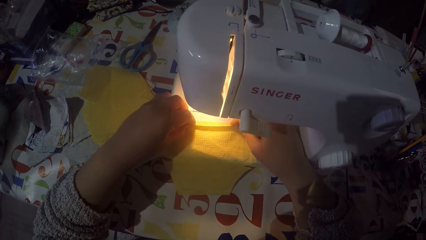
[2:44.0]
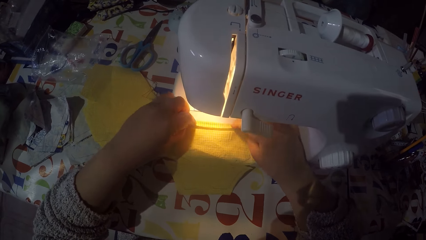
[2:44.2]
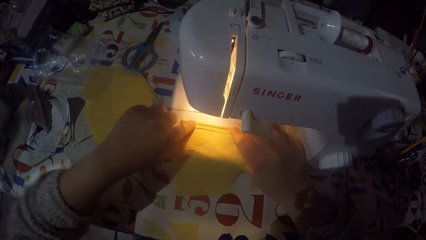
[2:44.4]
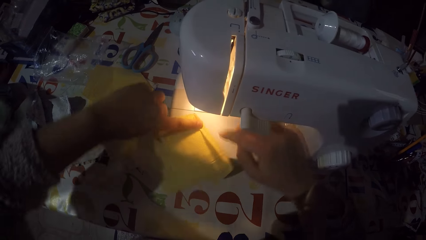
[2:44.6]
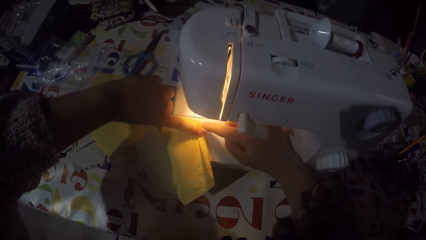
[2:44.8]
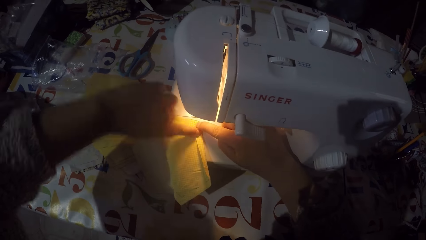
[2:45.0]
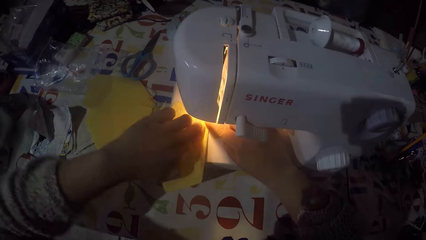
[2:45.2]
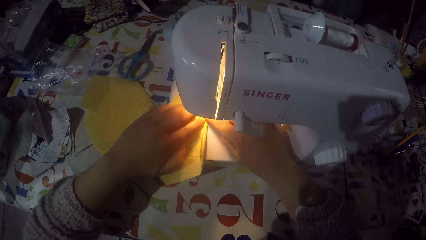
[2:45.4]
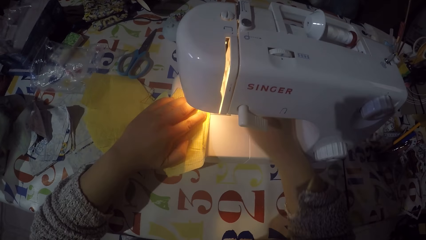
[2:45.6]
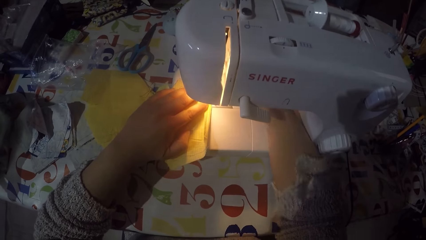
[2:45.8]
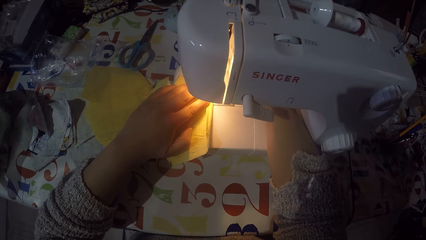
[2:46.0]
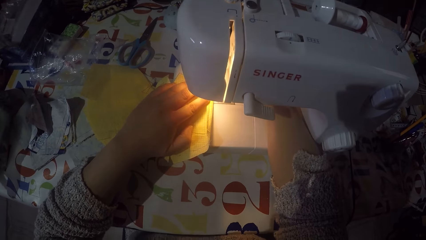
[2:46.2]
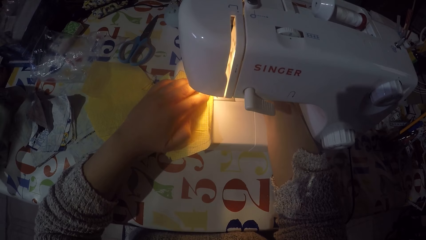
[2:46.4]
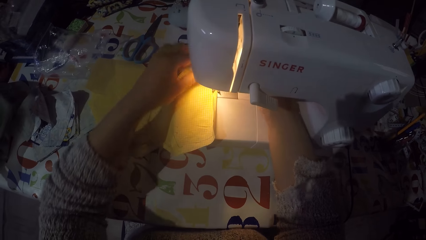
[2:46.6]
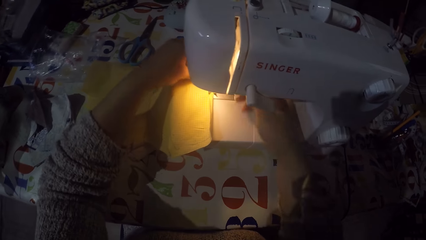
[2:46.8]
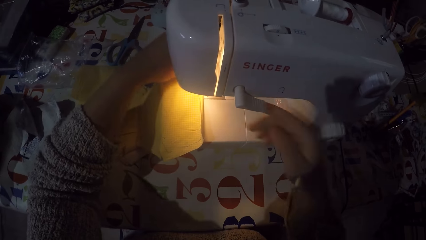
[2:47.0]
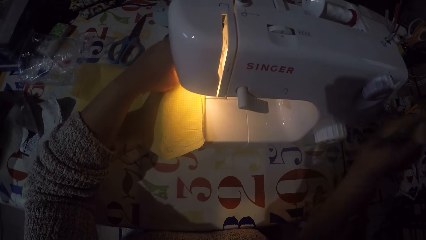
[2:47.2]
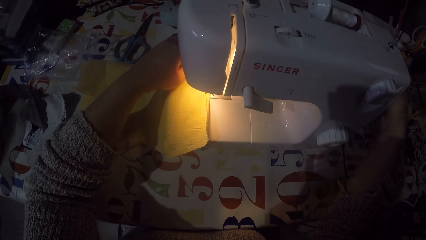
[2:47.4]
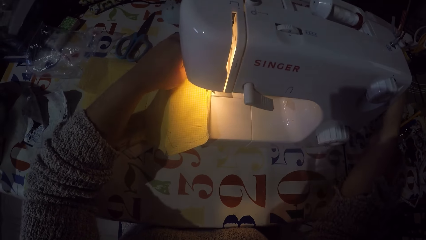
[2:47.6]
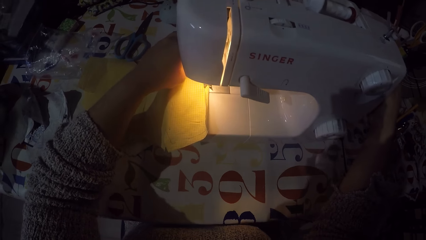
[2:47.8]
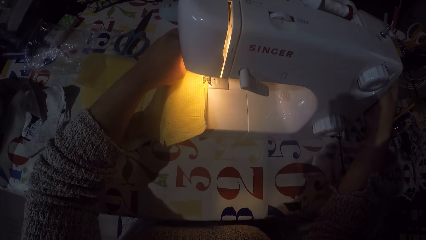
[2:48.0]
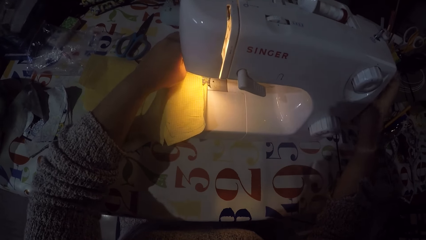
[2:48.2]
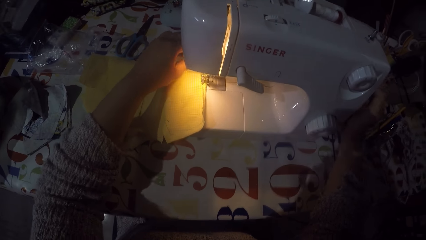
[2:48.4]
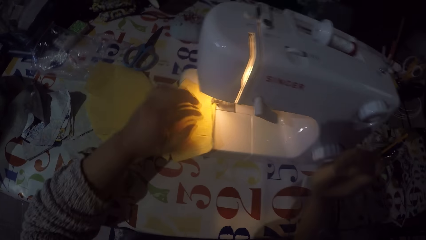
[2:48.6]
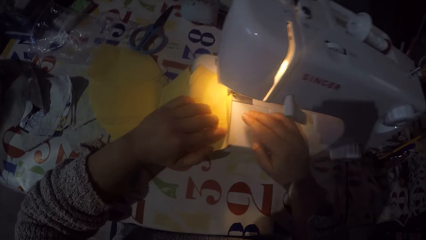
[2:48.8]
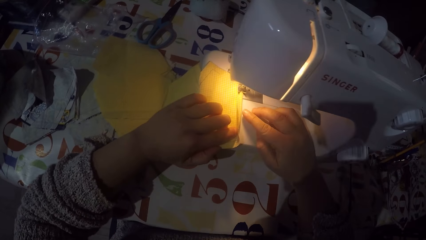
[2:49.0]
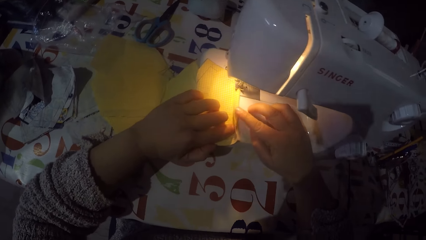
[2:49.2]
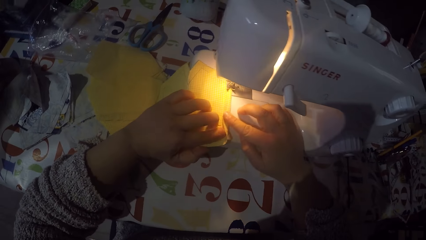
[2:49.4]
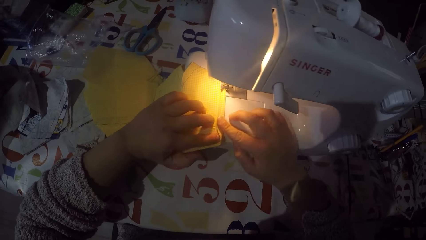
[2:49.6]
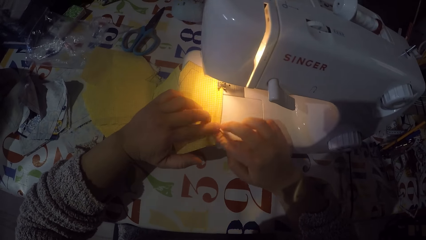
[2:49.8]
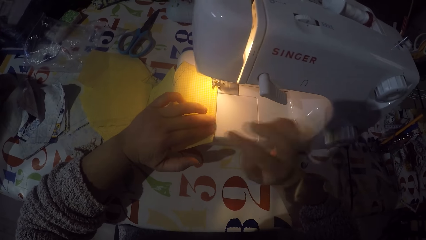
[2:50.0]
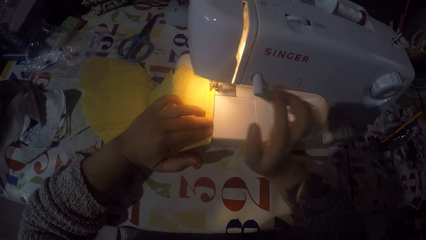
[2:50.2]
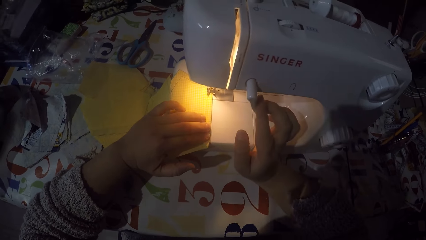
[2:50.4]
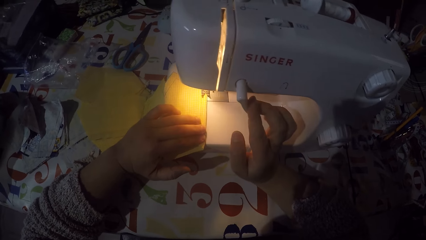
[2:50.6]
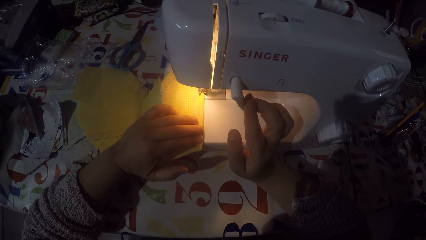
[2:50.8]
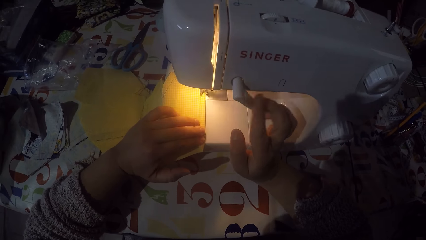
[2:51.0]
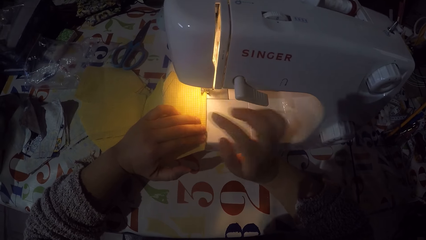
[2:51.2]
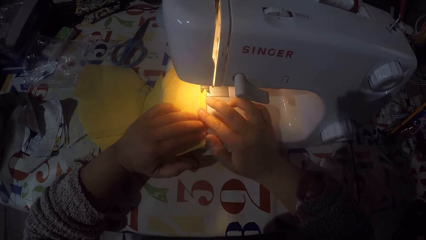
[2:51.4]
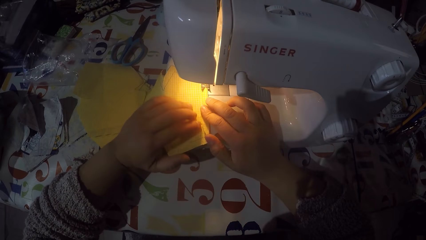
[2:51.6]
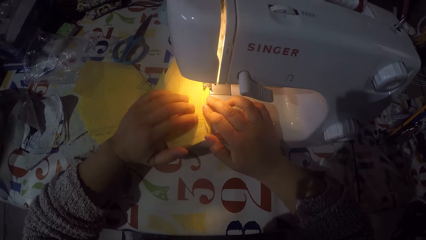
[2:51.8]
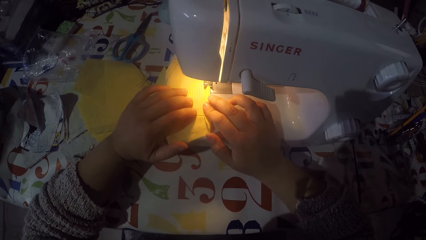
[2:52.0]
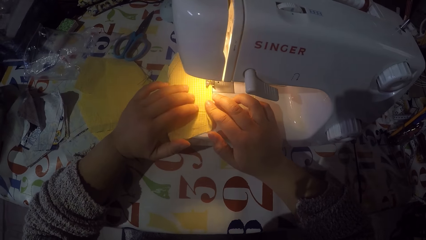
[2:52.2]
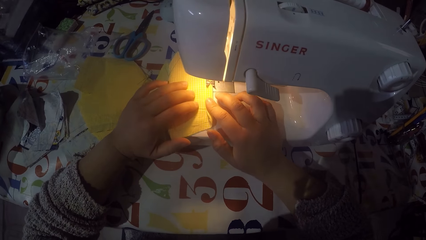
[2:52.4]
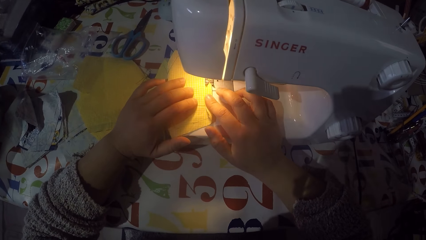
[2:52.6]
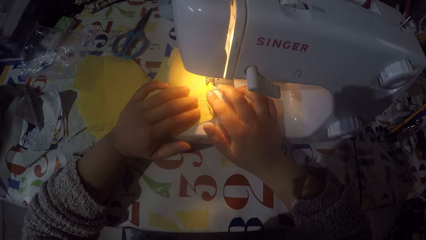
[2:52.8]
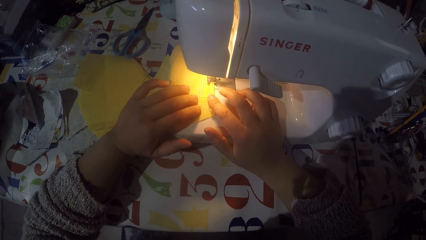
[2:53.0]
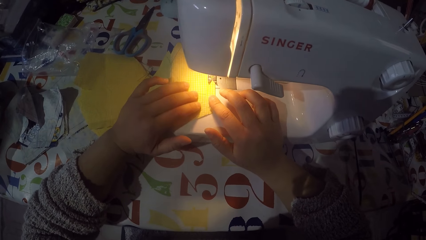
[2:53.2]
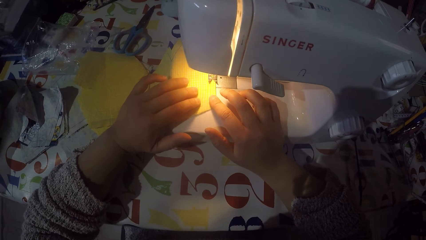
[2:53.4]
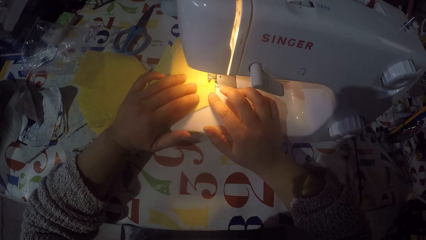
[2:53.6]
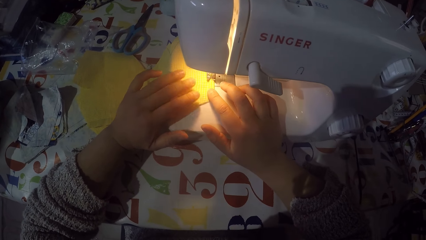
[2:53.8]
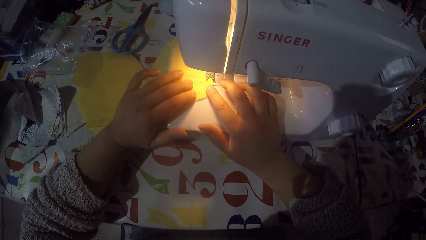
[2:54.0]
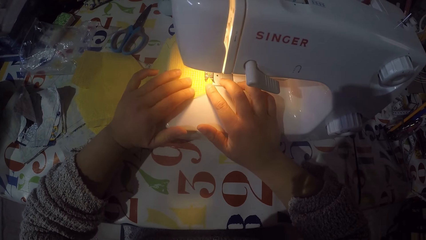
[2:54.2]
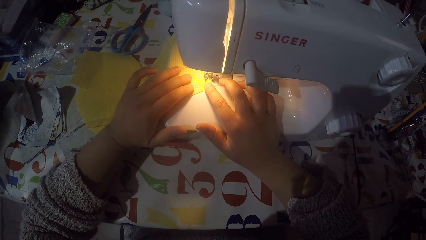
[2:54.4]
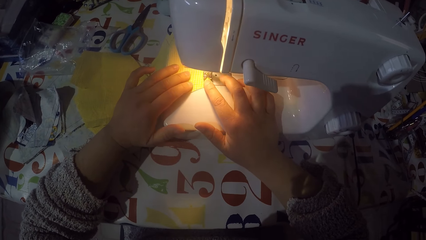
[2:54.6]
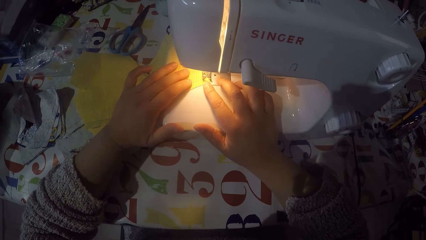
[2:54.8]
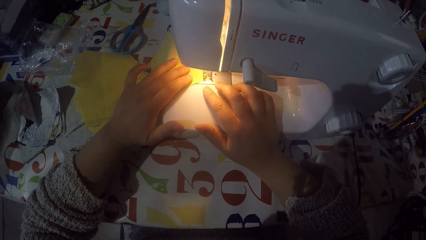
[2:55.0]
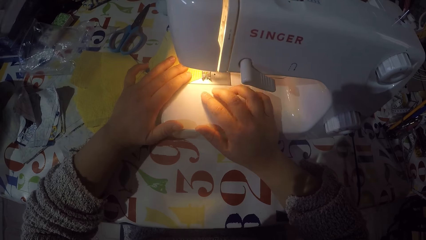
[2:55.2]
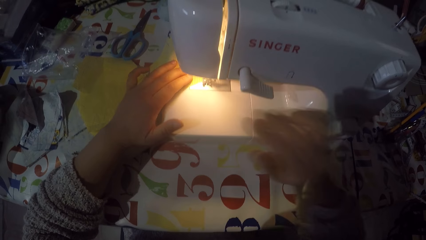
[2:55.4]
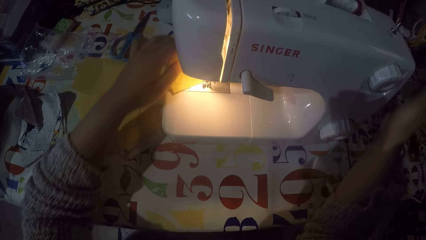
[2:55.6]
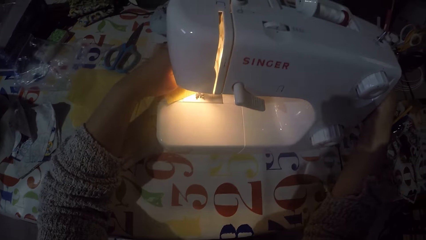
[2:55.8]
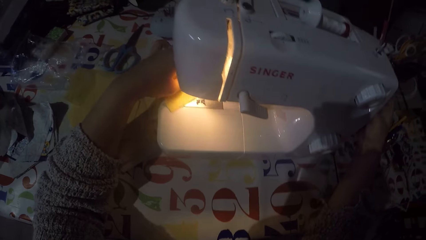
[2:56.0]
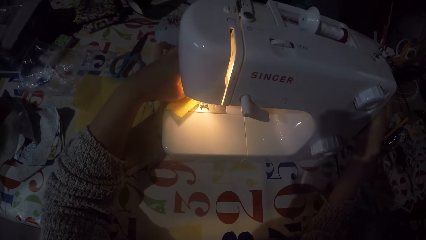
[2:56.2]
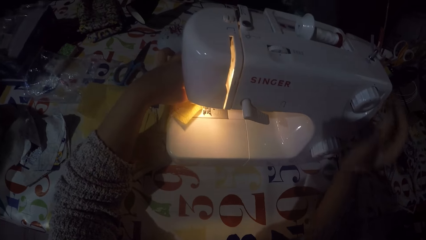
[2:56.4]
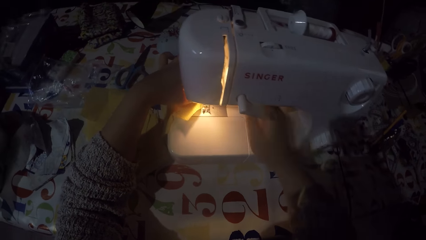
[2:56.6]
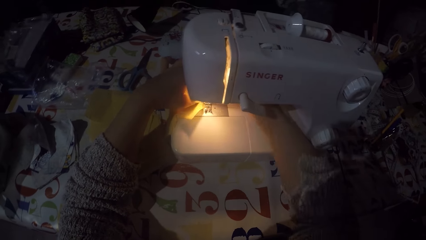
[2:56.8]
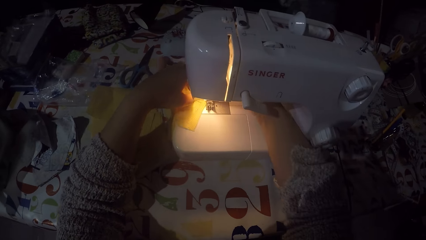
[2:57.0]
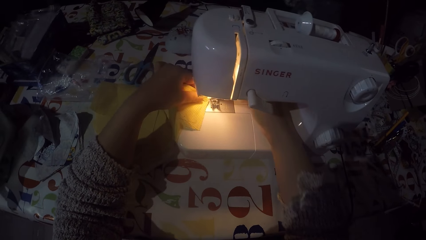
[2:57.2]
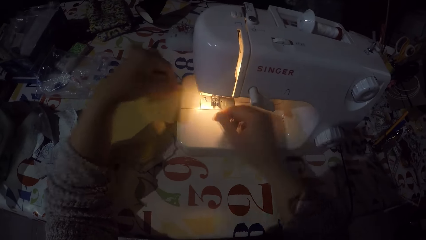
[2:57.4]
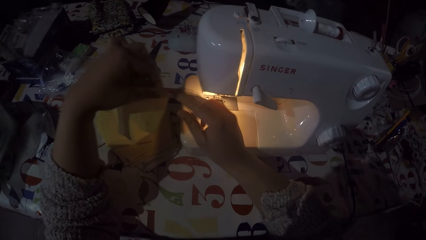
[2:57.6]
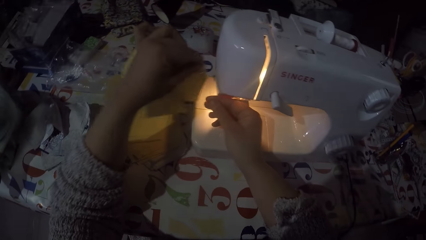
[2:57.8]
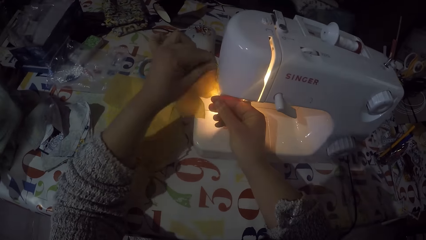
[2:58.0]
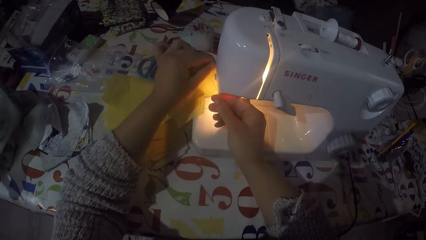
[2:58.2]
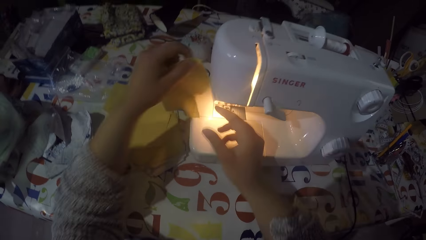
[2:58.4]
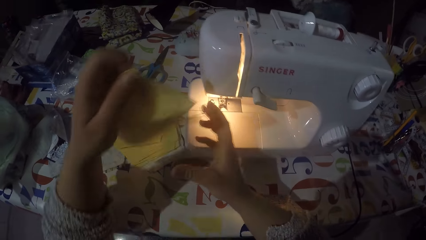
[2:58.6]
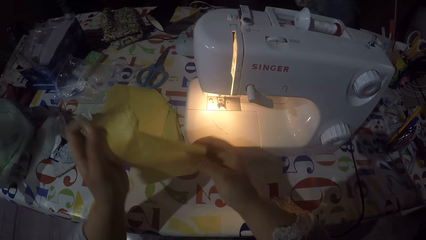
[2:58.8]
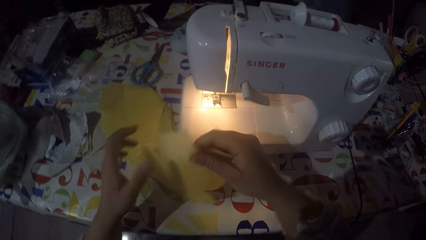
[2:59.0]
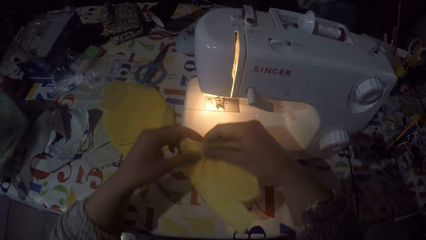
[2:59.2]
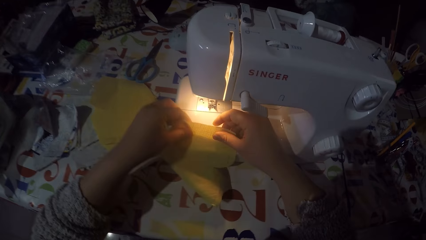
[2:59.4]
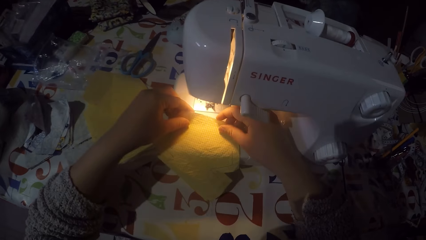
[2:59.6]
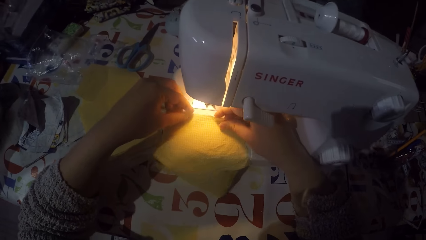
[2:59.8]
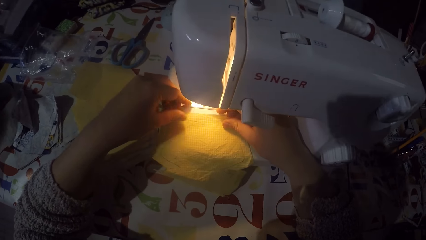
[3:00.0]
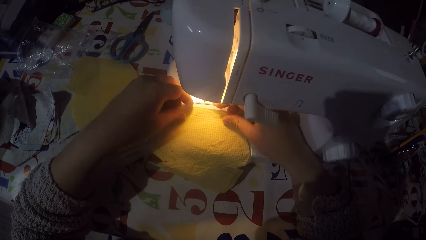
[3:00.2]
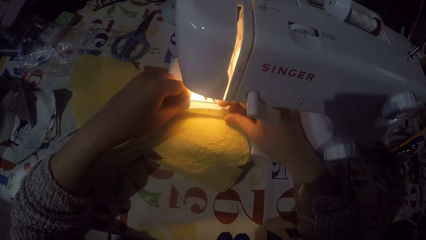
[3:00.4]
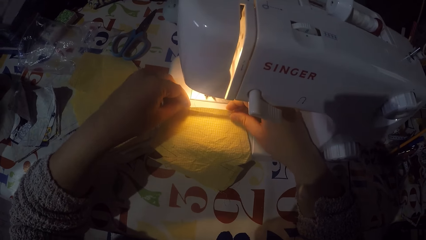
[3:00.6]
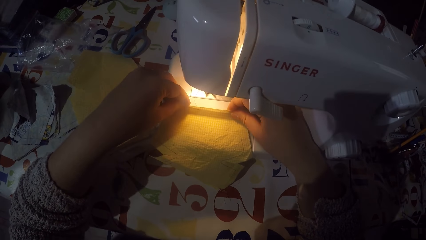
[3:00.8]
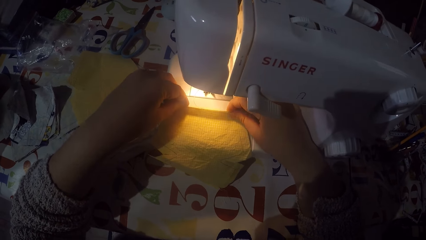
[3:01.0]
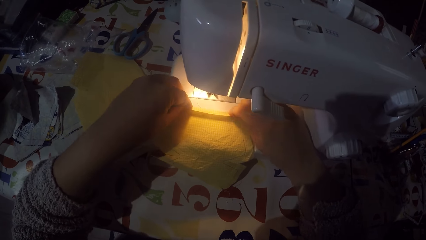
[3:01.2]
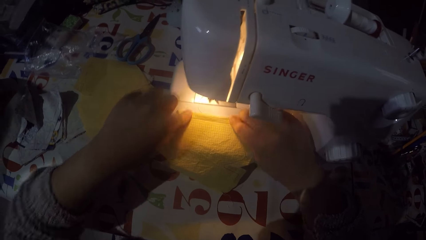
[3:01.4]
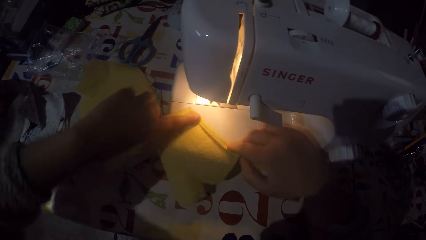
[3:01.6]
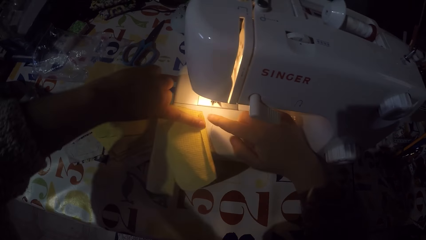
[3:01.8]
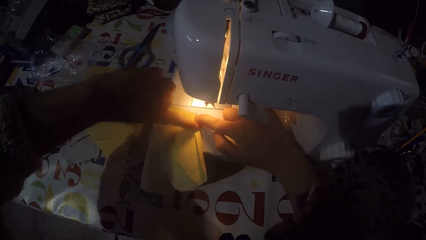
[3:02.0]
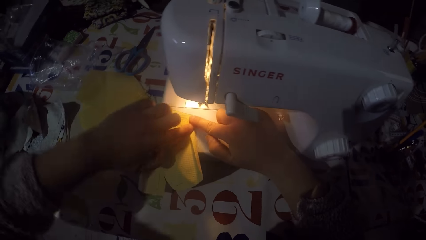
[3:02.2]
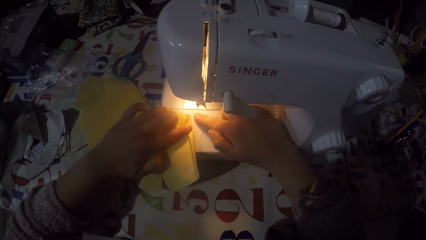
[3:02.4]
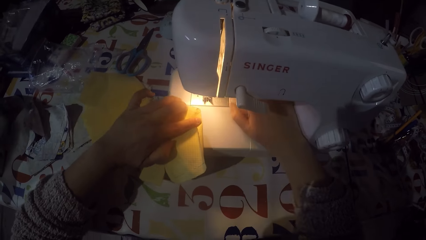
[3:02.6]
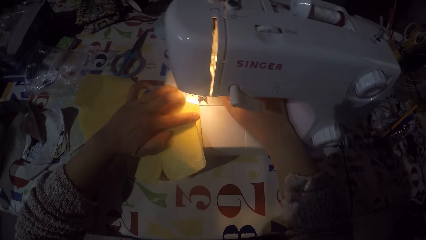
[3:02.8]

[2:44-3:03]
The camera wearer turns the piece of cloth. He touches the hand wheel with his right hand. He straightens the fold. He holds the piece of cloth with both hands. He pushes the thread take-up lever down with his right hand. He sews the piece of cloth. He stops sewing the piece of cloth. He touches the hand wheel with his right hand. He removes the piece of cloth from the sewing machine. He cuts the sewing thread with his right hand. He puts the piece of cloth on the sewing machine. He folds the piece of cloth. He turns the piece of cloth.
